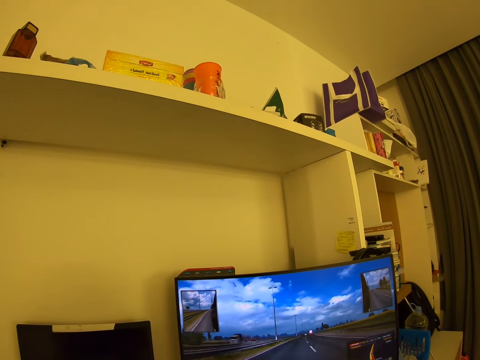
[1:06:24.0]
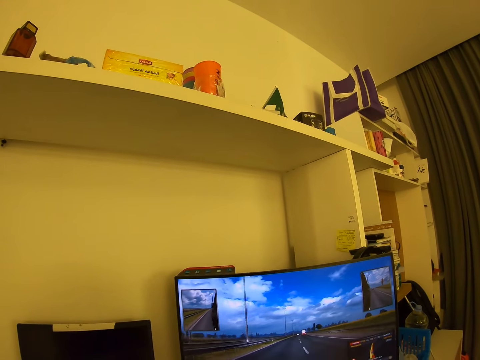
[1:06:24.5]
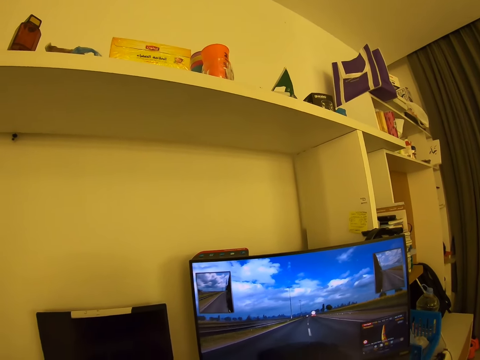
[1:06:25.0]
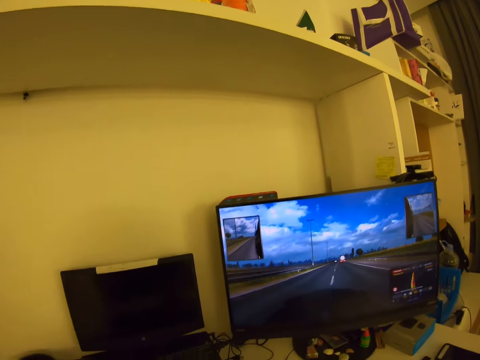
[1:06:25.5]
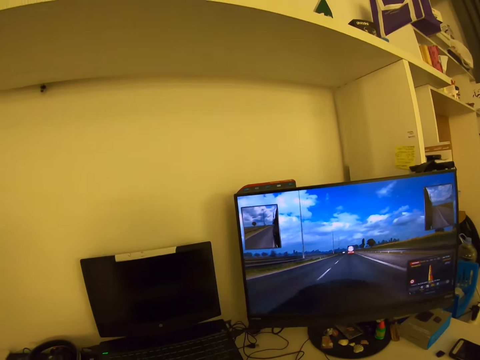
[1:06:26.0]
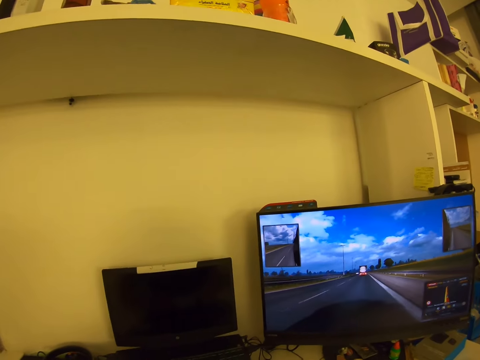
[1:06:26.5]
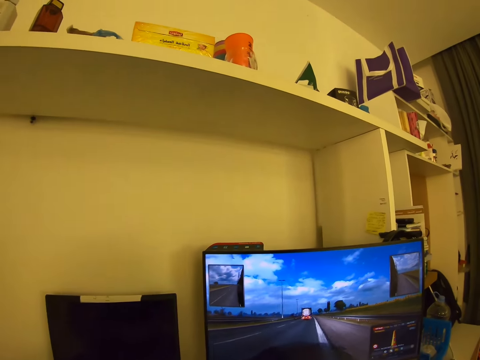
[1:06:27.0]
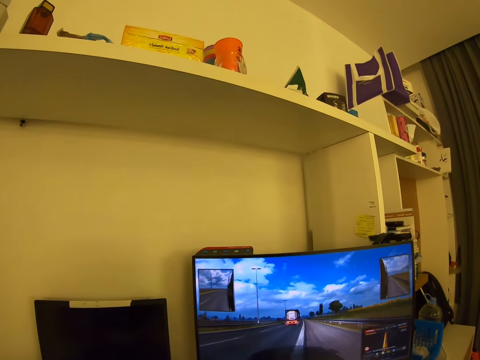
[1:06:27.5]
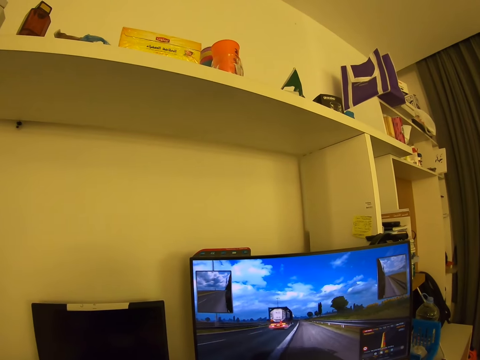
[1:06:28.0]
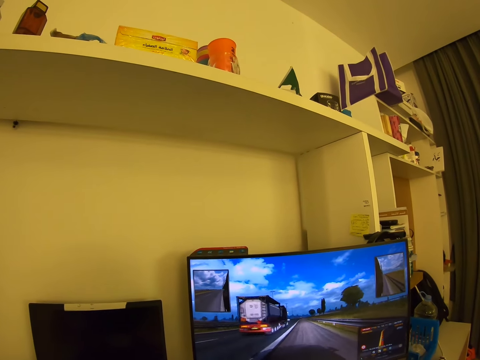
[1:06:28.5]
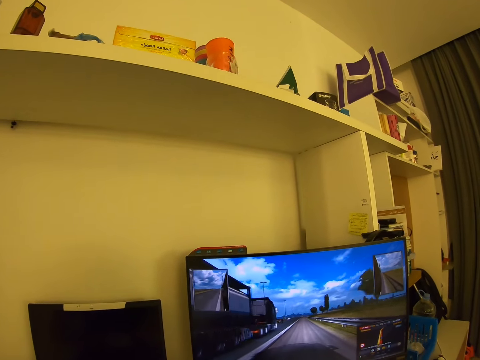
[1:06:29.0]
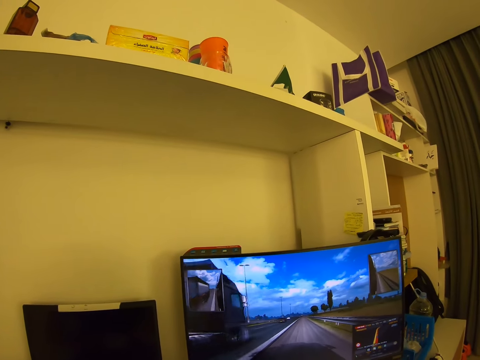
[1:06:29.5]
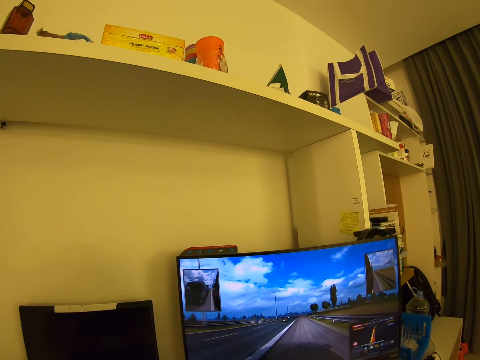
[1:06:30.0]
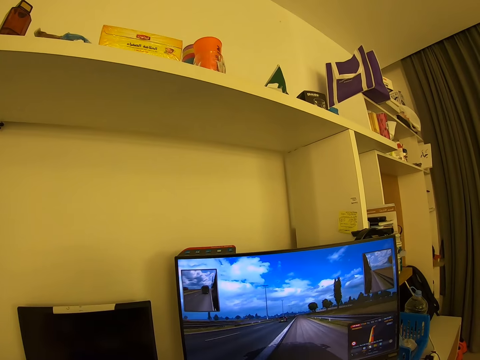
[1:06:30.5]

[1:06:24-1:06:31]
The camera wearer looks around.

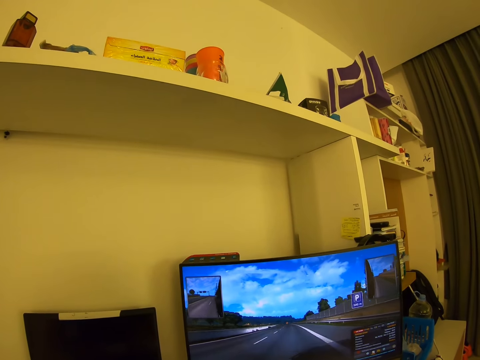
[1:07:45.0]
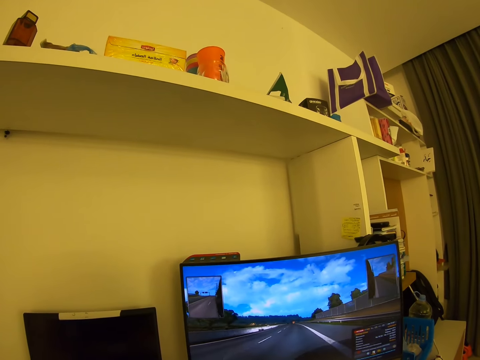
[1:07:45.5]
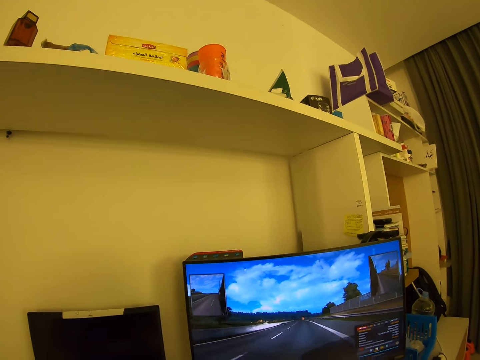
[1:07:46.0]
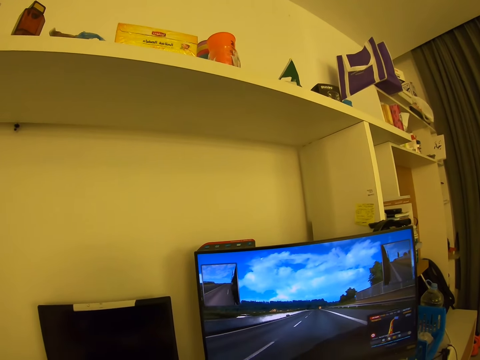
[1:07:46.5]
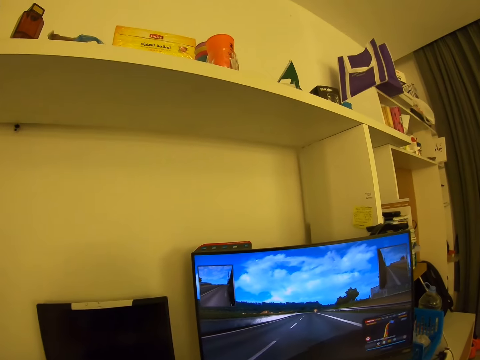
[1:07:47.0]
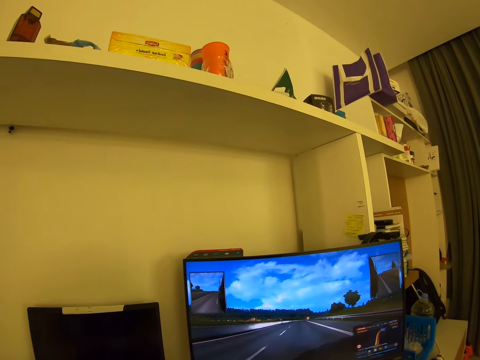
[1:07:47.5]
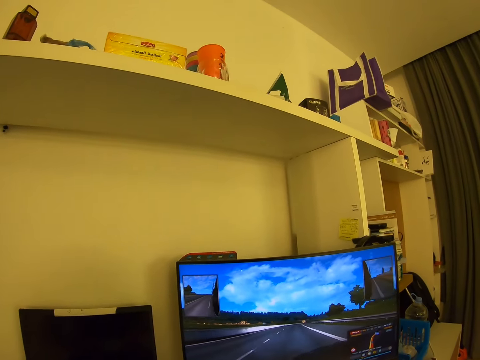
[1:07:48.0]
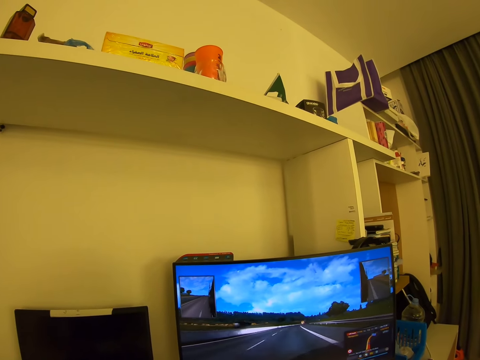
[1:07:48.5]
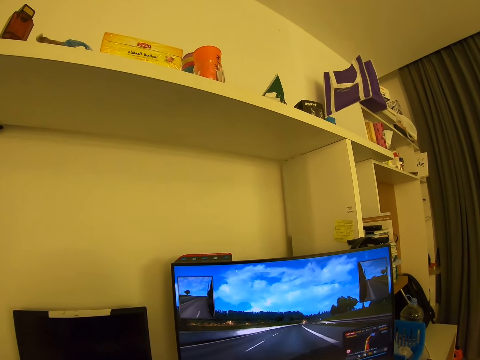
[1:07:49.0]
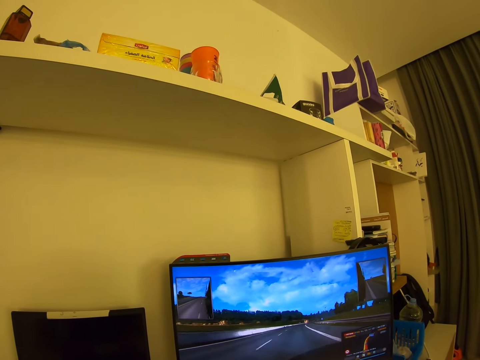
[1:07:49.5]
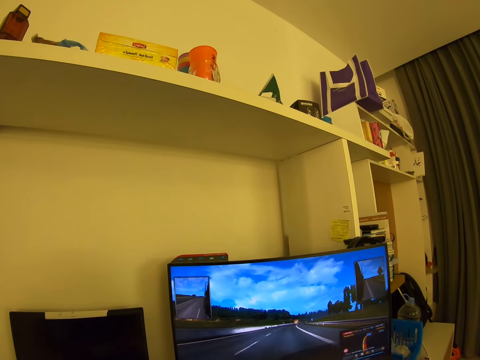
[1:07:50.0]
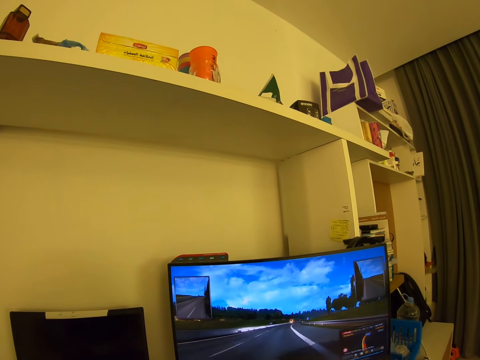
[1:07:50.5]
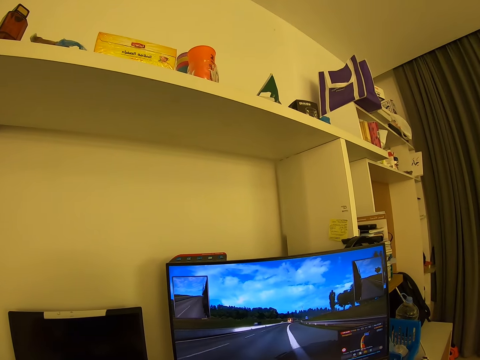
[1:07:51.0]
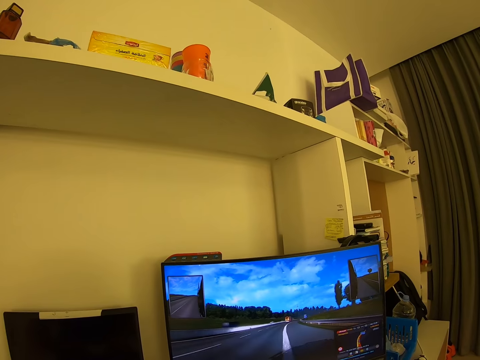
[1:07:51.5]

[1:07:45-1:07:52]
The camera wearer looks around.

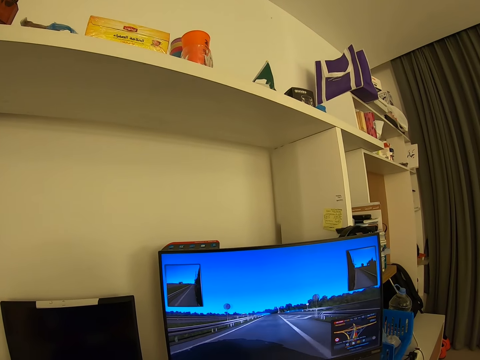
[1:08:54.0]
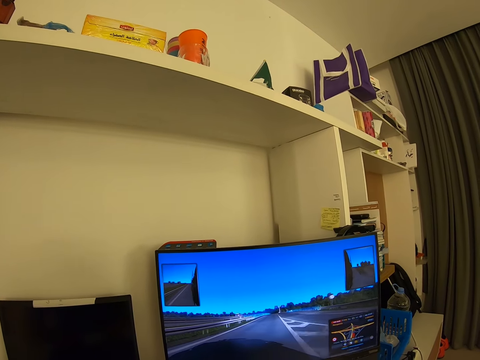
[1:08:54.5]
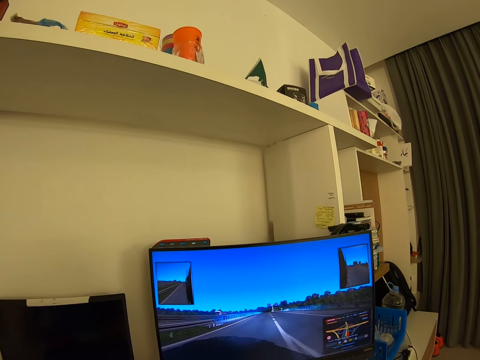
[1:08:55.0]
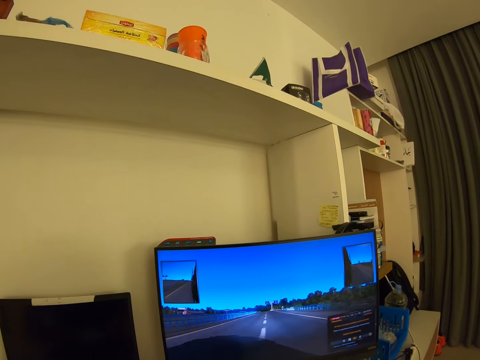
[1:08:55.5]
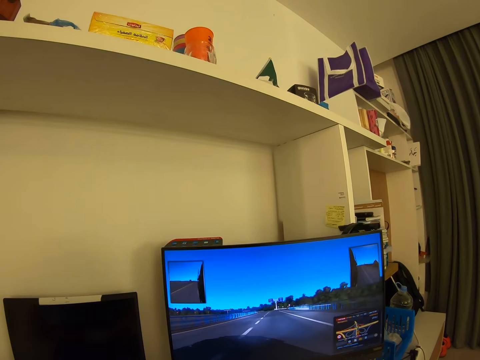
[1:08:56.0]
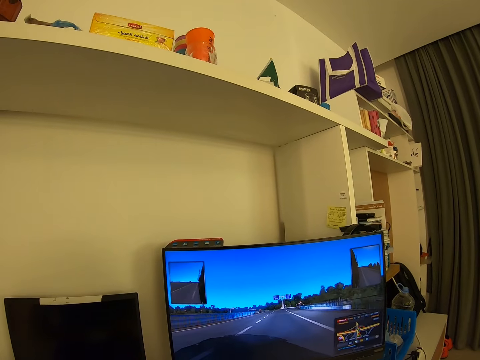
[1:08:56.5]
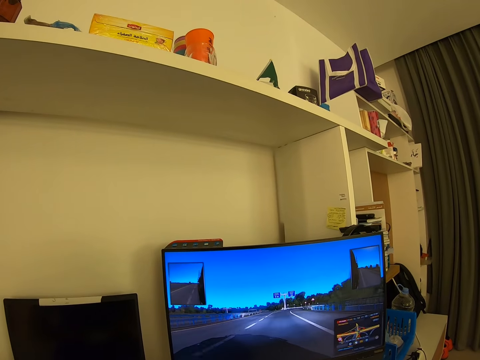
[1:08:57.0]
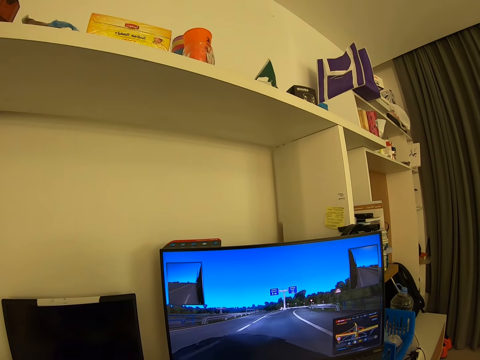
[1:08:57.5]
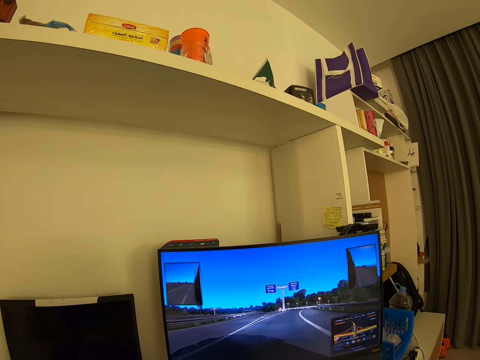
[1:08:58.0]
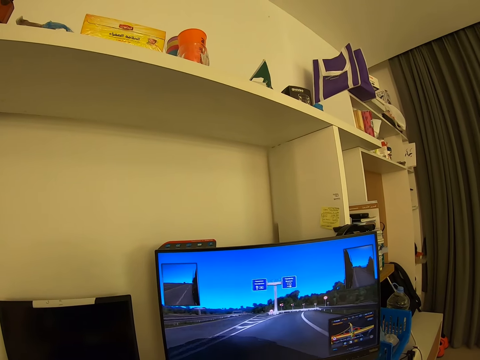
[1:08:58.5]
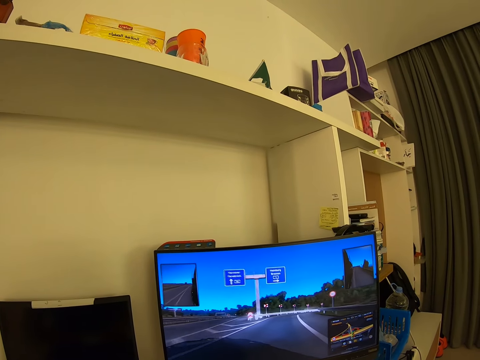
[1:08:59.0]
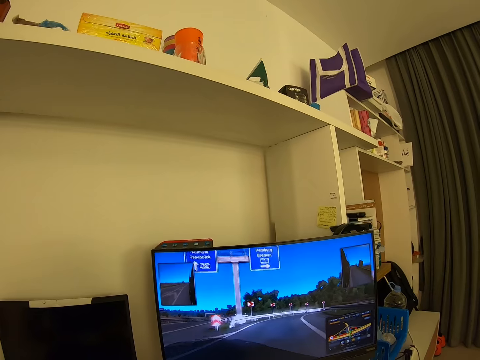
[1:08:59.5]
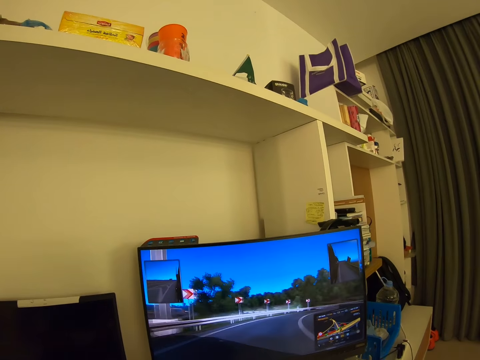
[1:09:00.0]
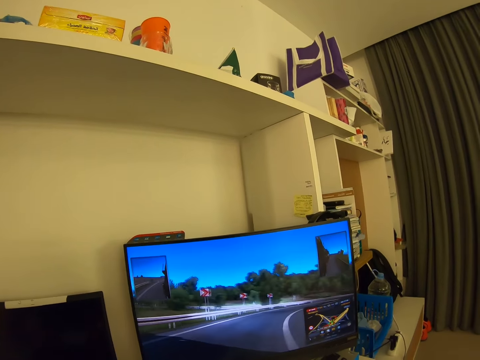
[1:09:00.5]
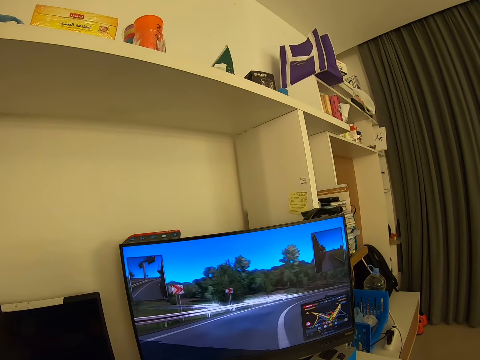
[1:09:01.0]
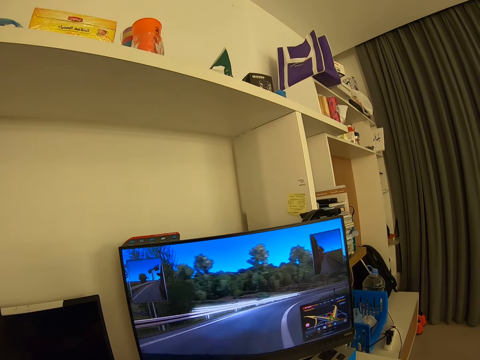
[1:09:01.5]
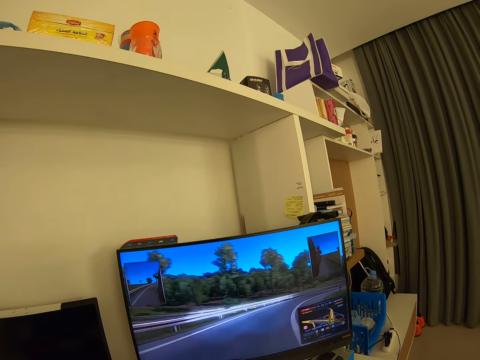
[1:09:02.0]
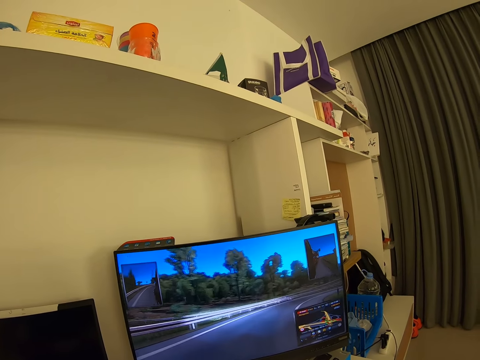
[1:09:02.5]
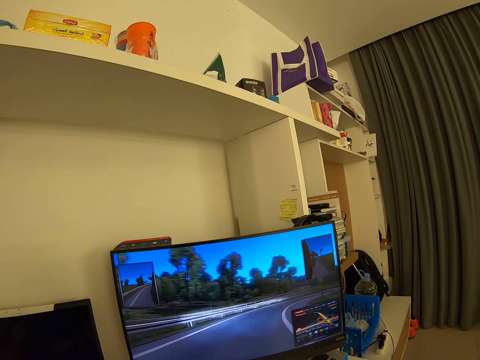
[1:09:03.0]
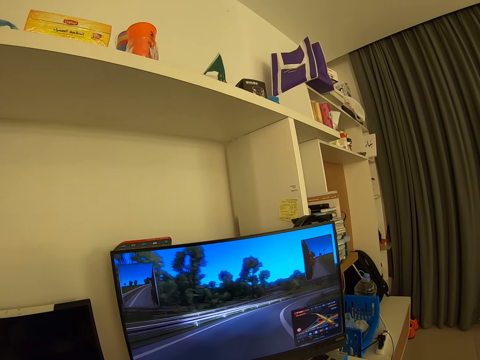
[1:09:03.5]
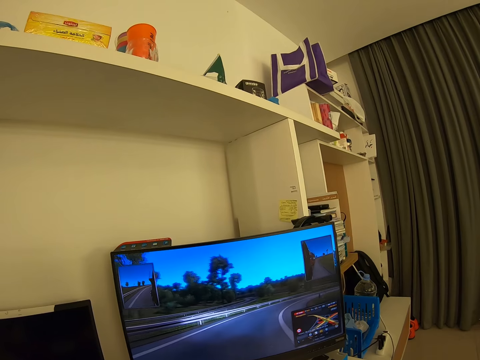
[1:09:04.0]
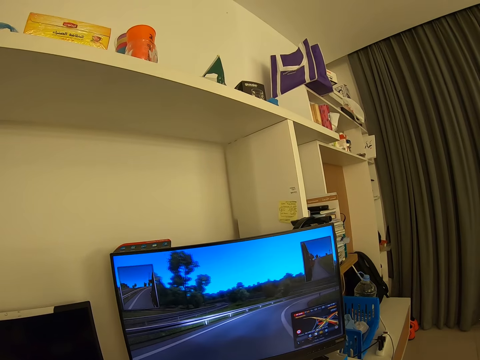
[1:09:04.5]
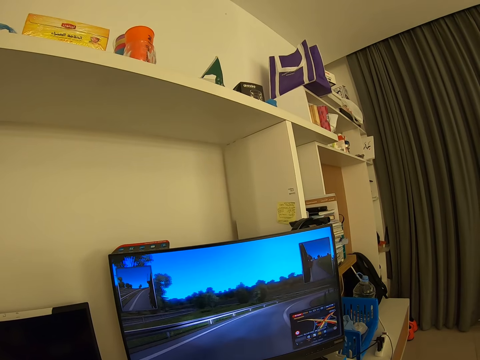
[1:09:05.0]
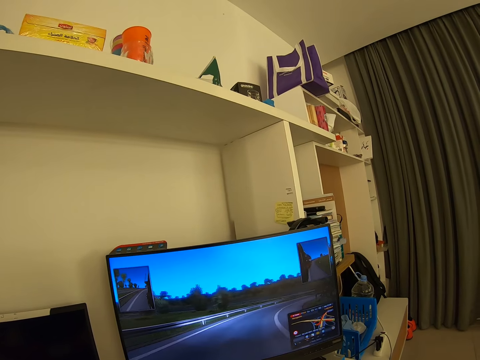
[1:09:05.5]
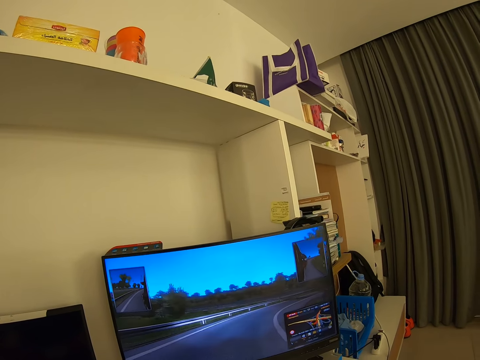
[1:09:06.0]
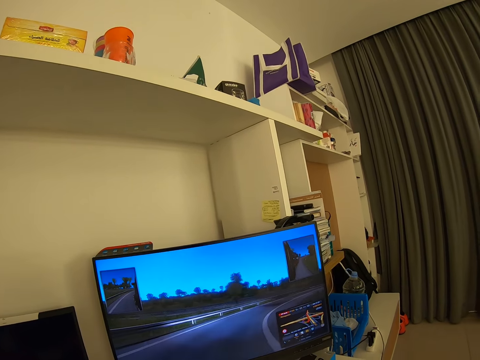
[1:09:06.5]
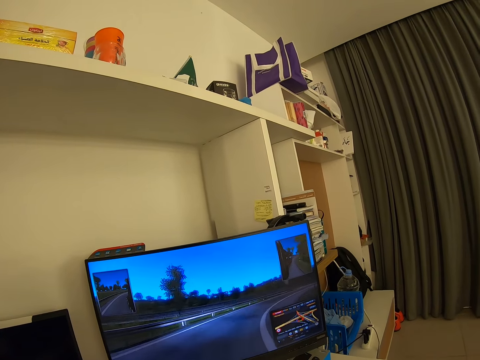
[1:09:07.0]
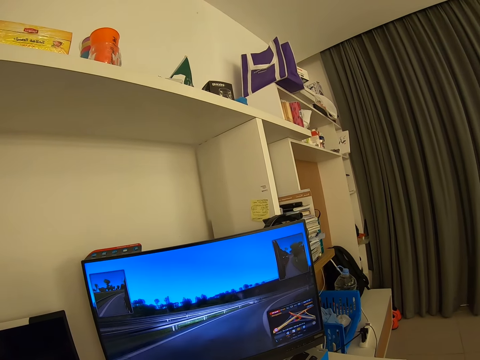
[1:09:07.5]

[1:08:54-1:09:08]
The camera wearer looks around. They look around again.
